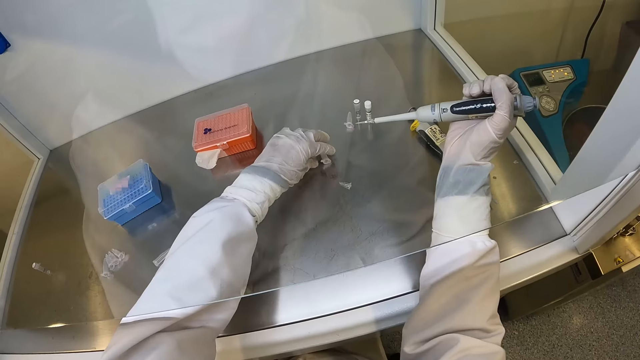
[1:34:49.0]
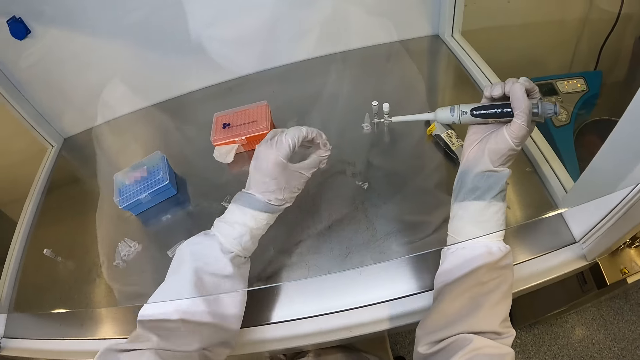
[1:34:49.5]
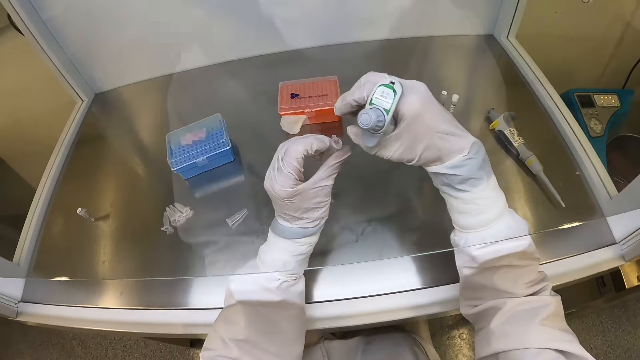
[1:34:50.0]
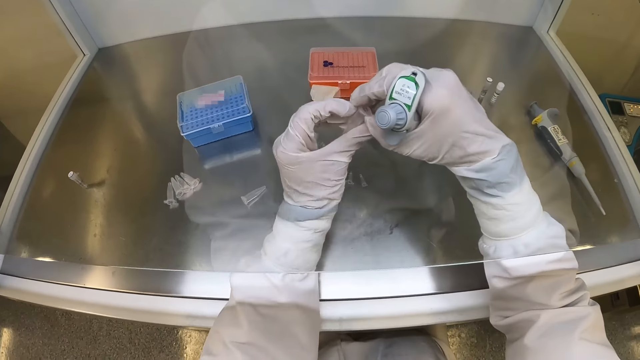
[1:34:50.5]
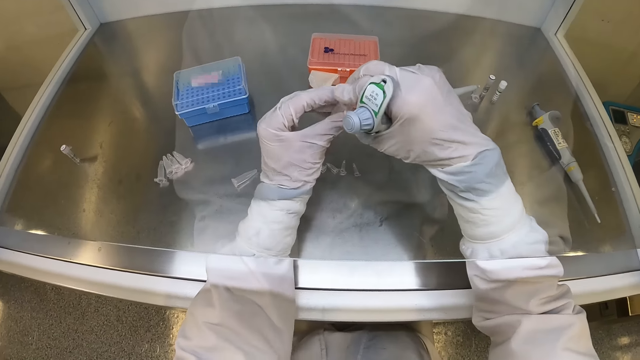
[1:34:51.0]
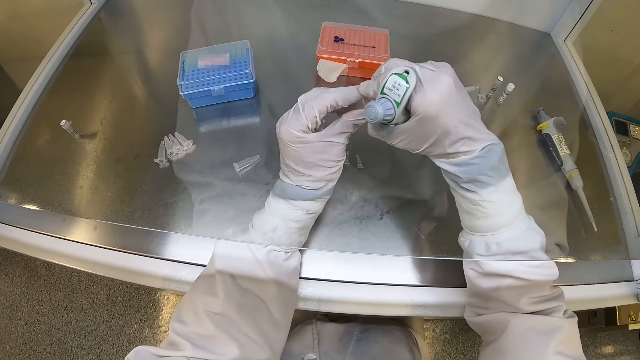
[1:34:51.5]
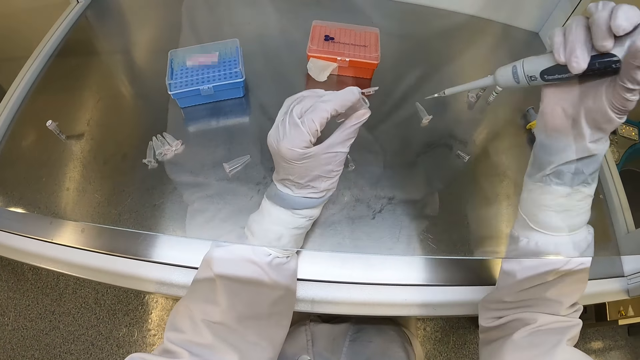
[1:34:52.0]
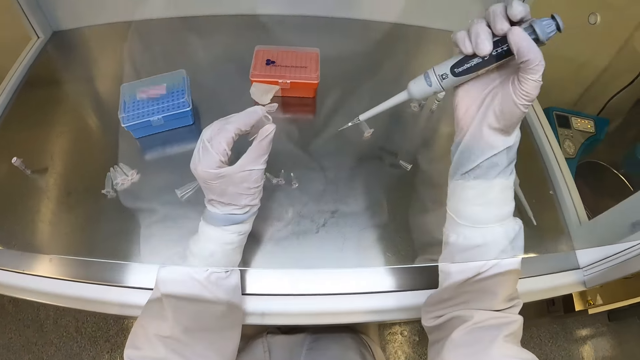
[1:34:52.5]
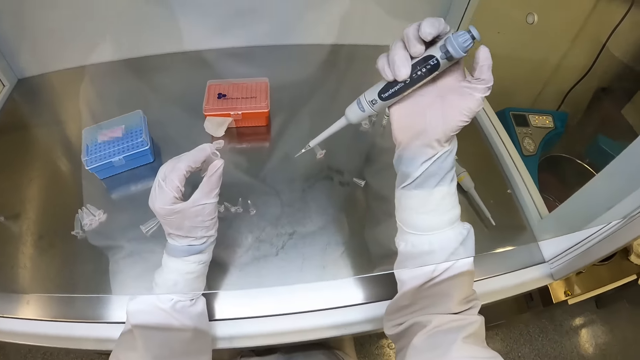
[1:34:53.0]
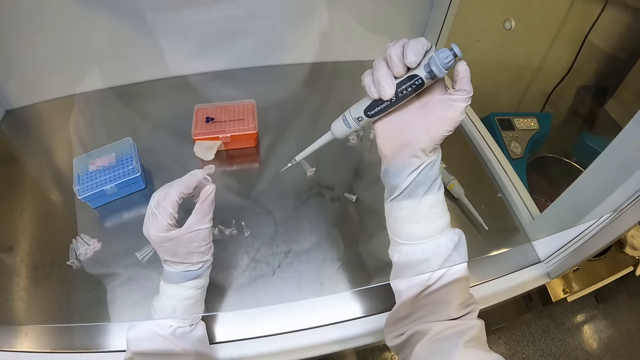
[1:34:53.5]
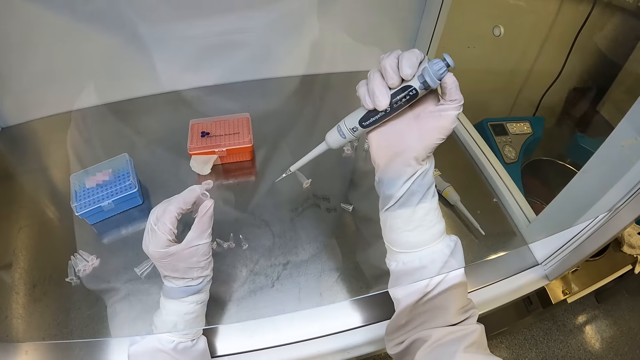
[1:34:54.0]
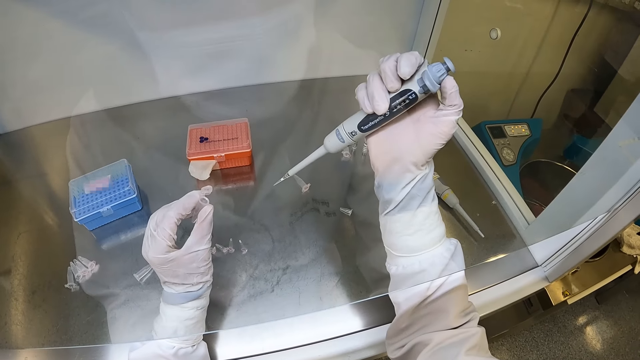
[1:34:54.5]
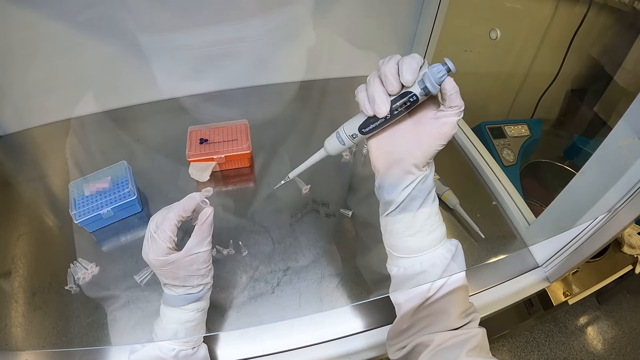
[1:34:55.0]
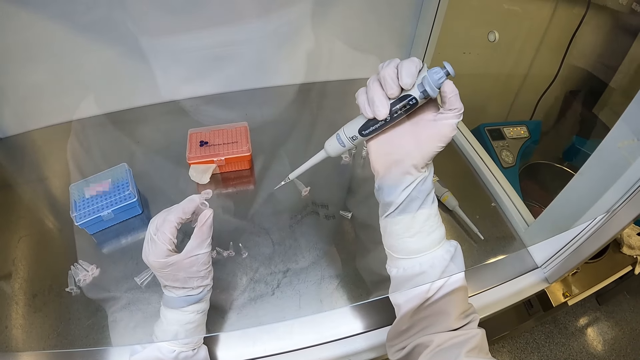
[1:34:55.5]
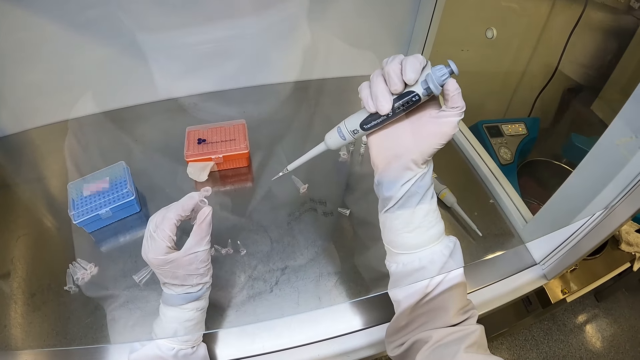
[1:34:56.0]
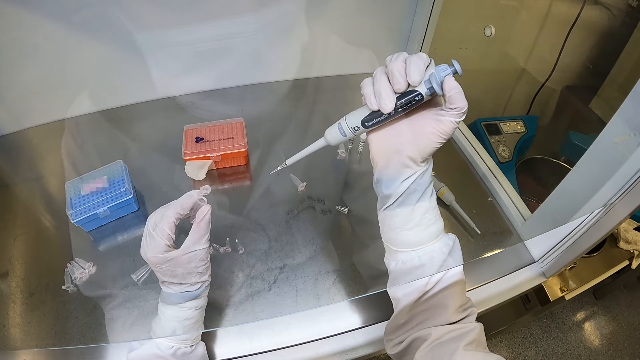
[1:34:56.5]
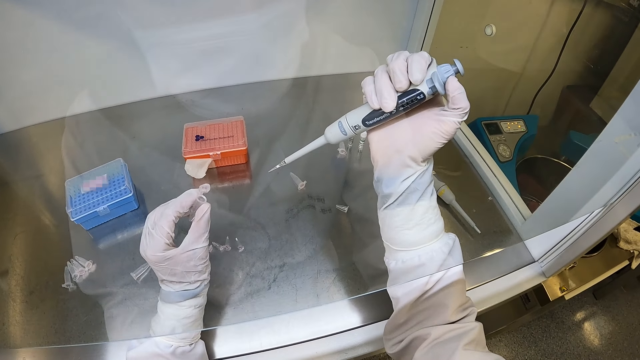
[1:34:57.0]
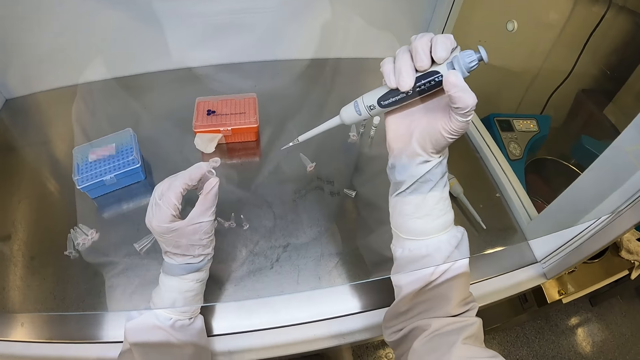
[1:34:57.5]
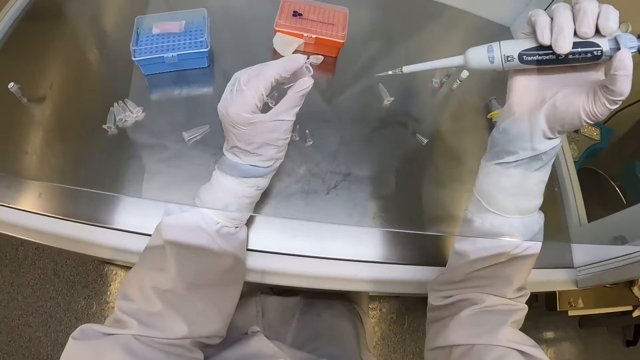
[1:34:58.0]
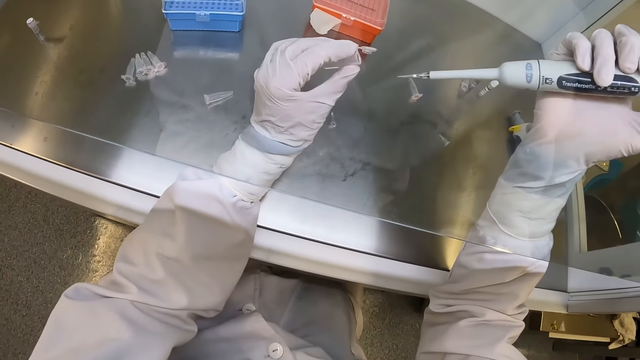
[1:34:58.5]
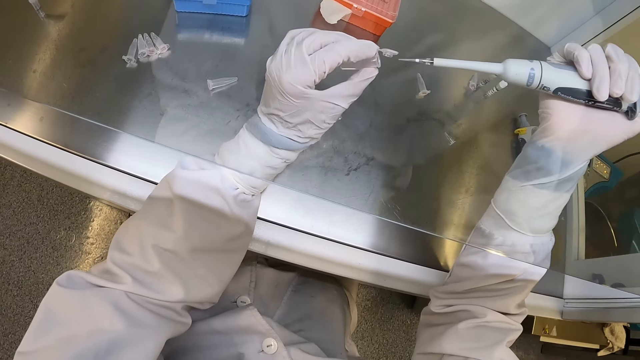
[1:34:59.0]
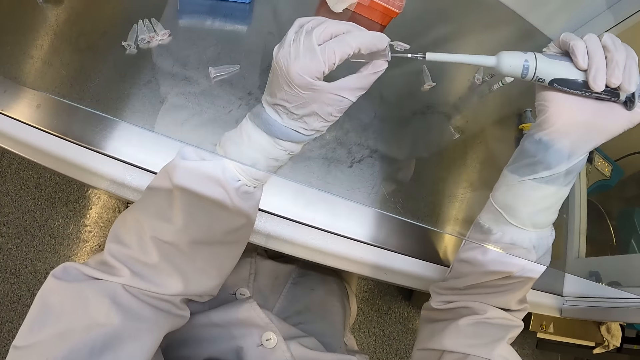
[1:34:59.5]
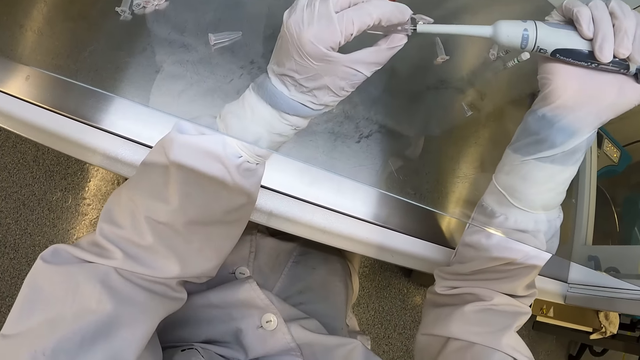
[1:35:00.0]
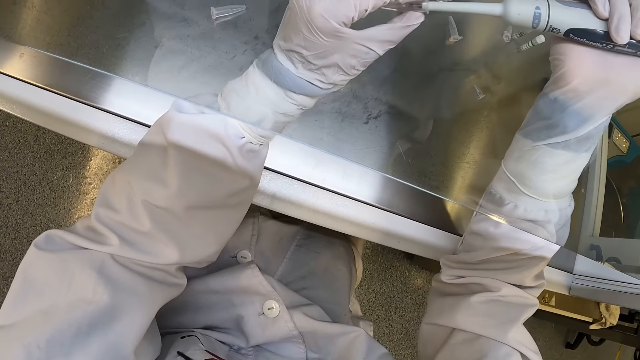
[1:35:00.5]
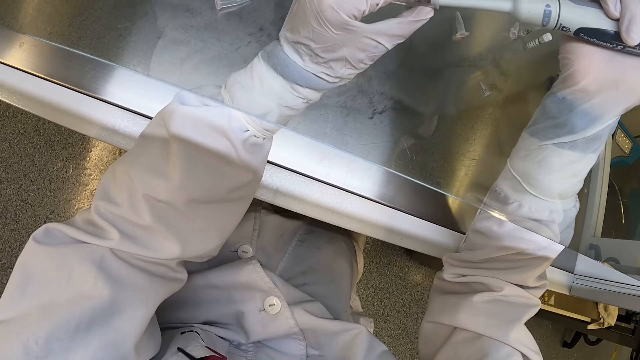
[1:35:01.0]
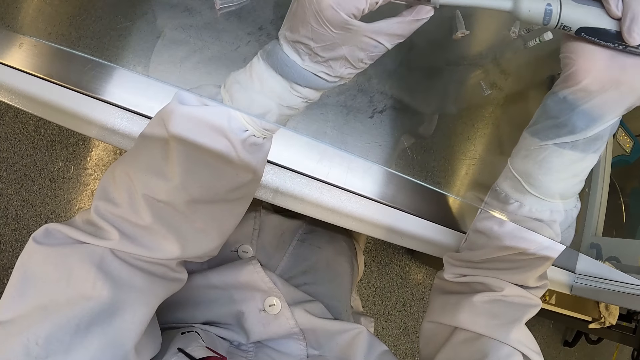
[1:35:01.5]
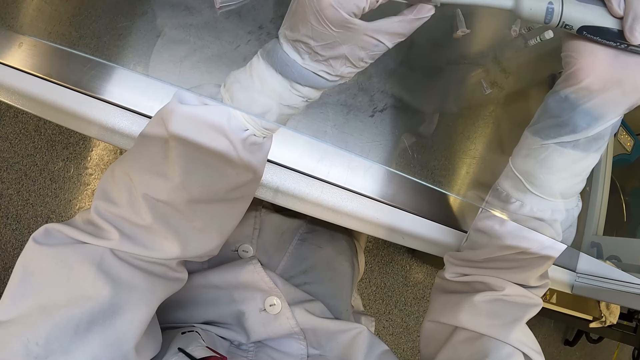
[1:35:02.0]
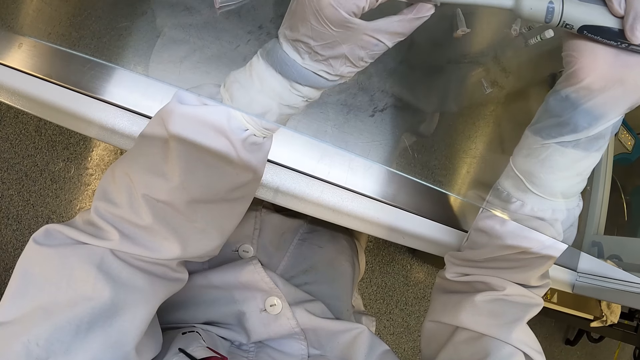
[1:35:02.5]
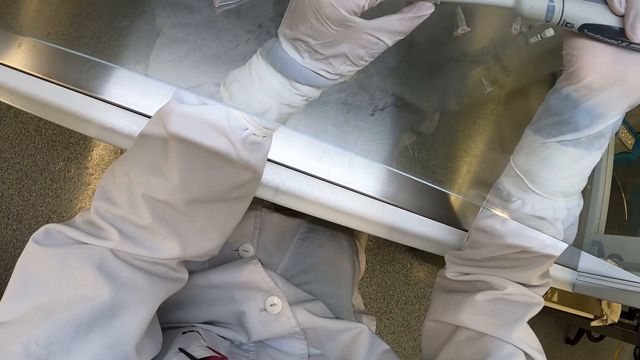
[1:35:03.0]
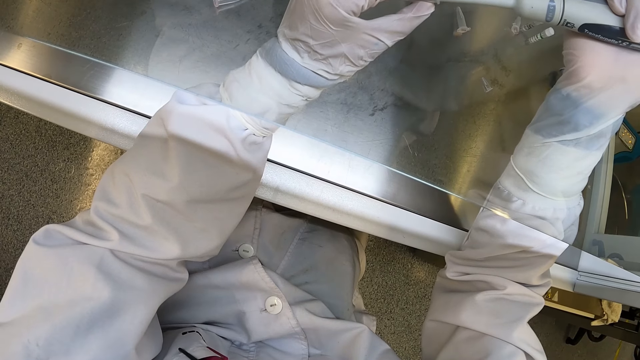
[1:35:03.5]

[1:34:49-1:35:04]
The camera wearer picks up a centrifuge tube from the lab workbench with his left hand. He opens the centrifuge tube in his left hand with his right hand. He adjusts the plunger of the micropipette in his right hand. He transfers some syrup into the centrifuge tube from the micropipette in his right hand.

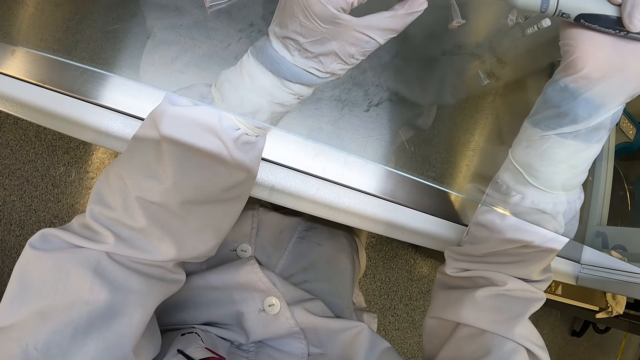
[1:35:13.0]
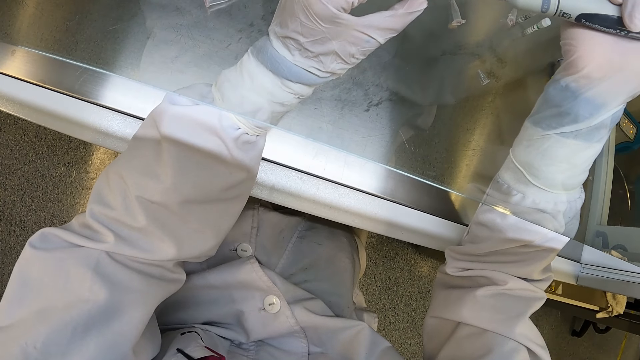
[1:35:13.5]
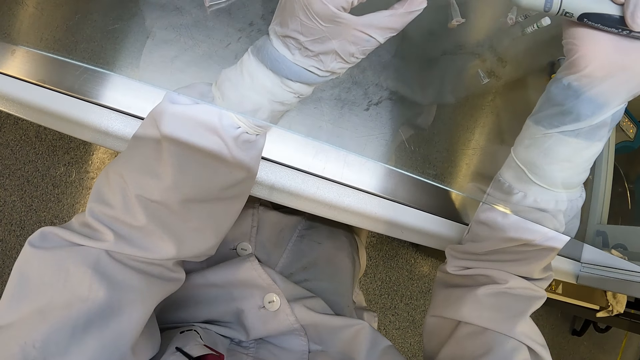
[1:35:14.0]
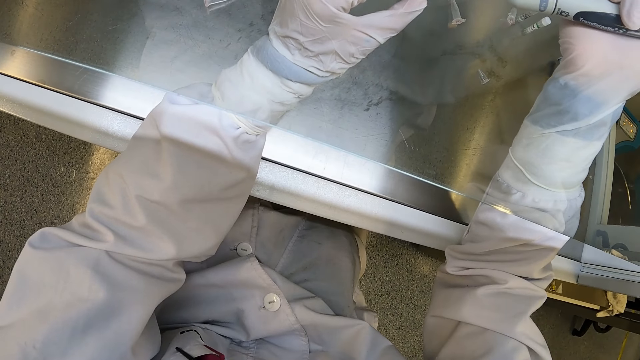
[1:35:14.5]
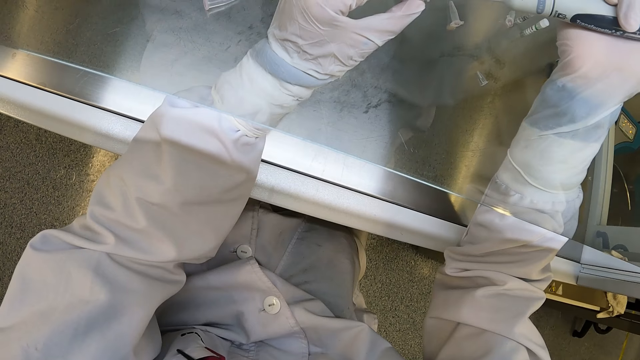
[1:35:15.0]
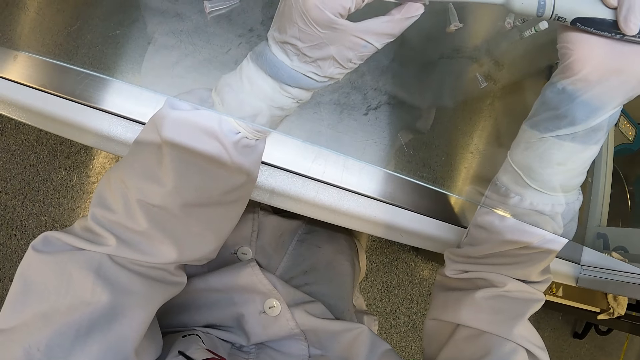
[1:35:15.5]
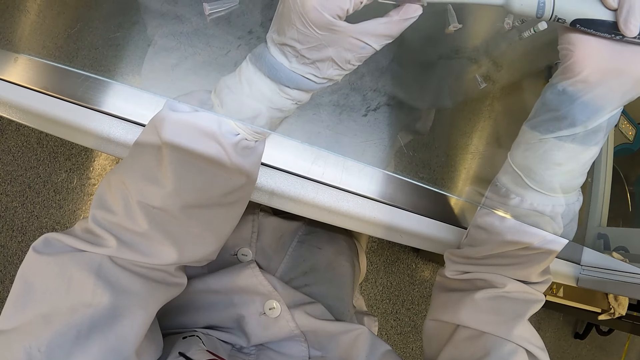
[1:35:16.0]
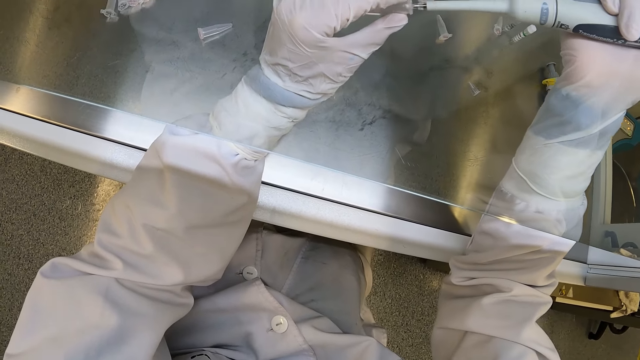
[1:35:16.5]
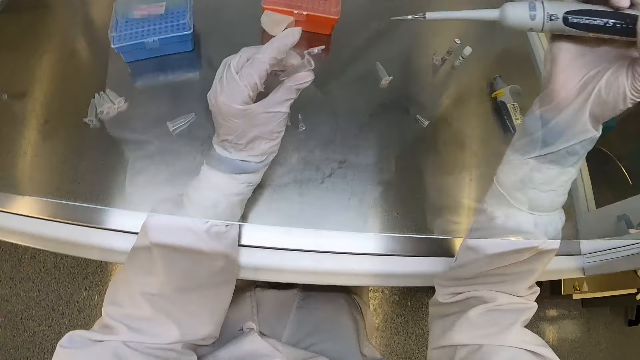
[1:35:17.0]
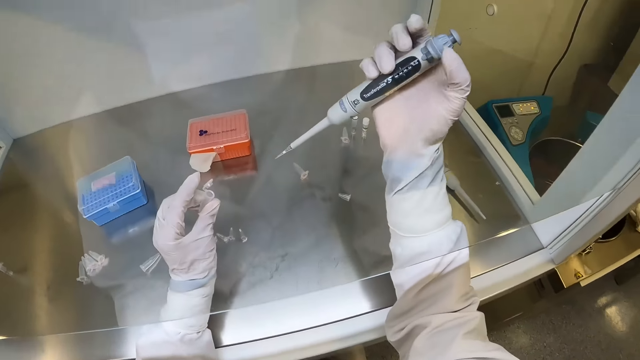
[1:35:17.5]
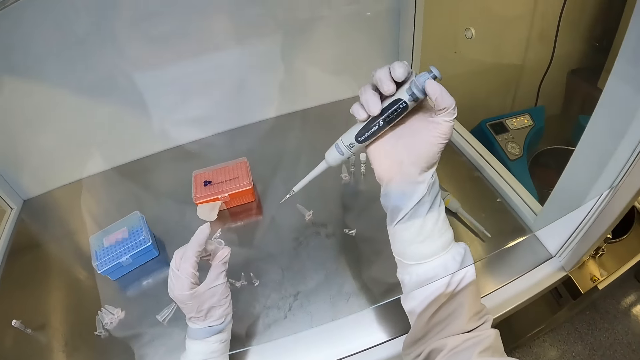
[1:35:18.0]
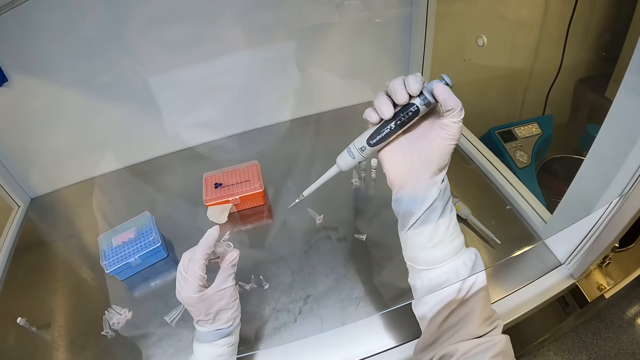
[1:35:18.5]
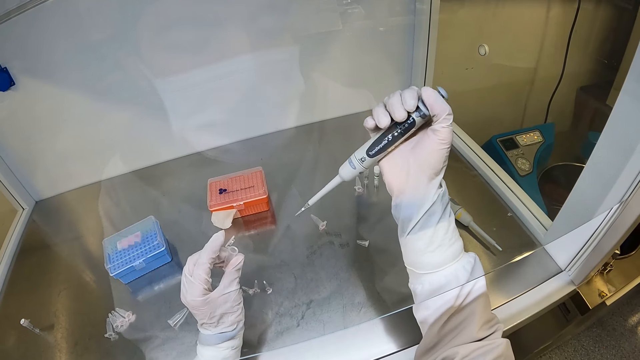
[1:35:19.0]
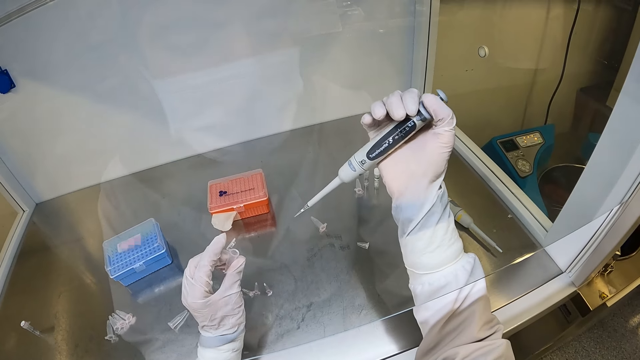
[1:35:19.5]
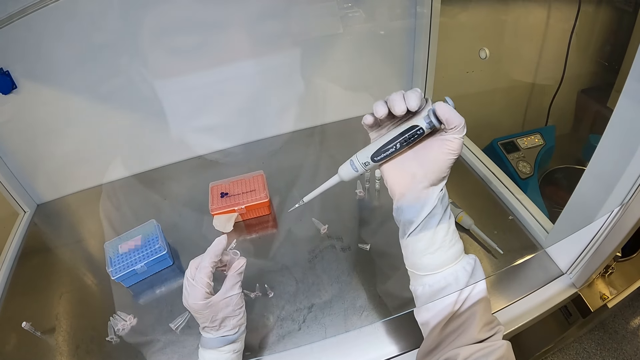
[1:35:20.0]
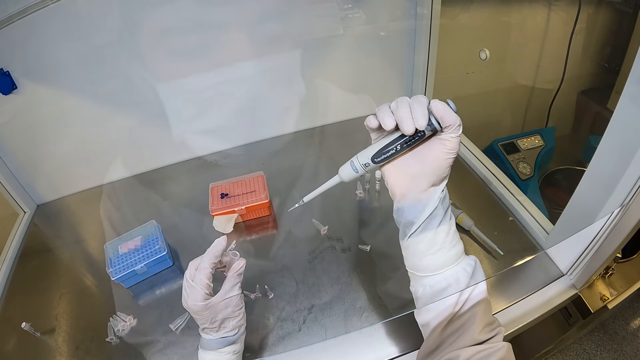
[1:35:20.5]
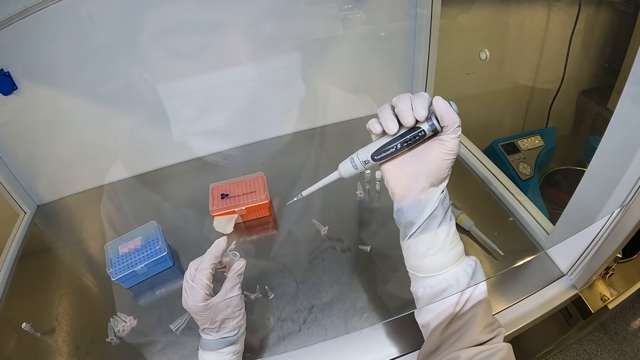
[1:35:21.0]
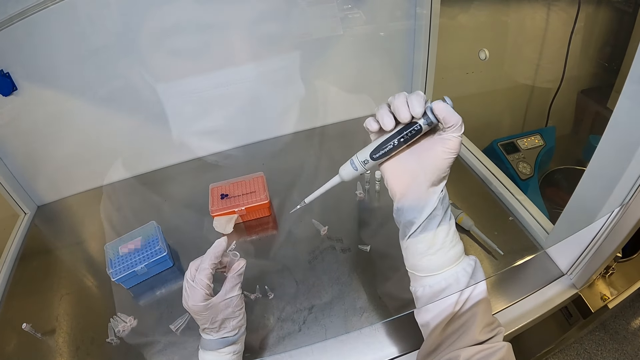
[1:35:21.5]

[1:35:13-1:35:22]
The camera wearer adjusts the plunger of the micropipette in his right hand.
